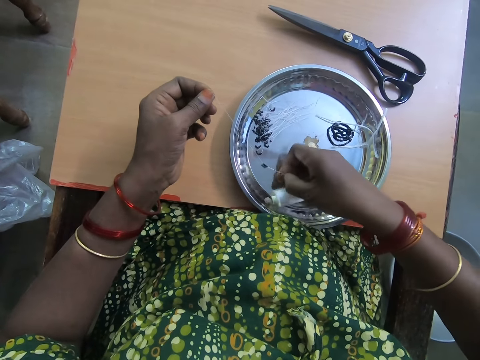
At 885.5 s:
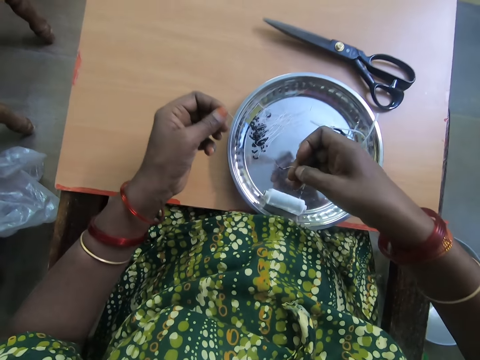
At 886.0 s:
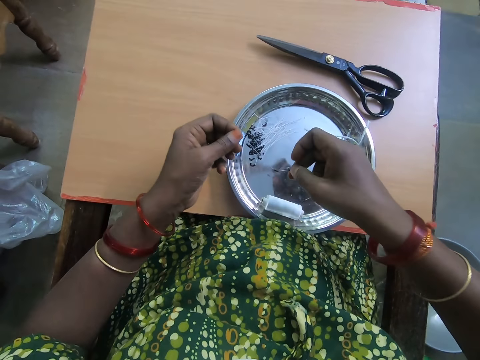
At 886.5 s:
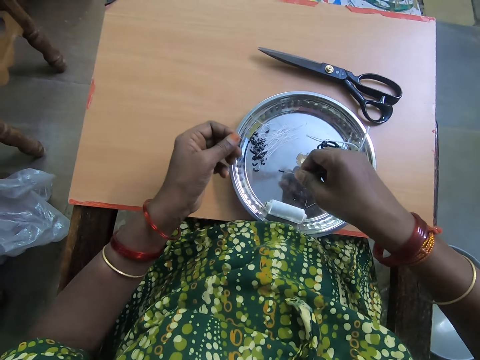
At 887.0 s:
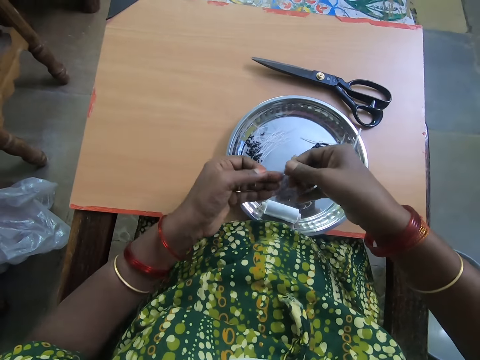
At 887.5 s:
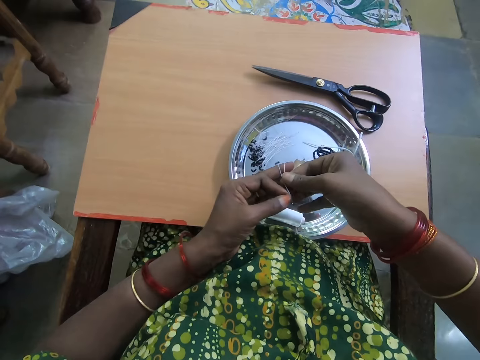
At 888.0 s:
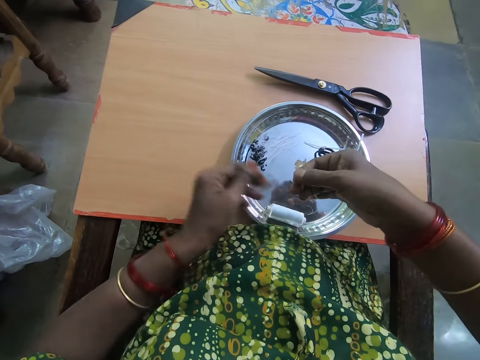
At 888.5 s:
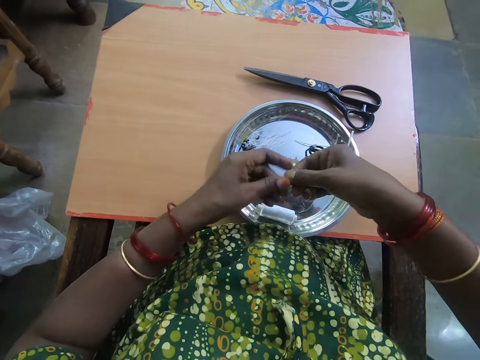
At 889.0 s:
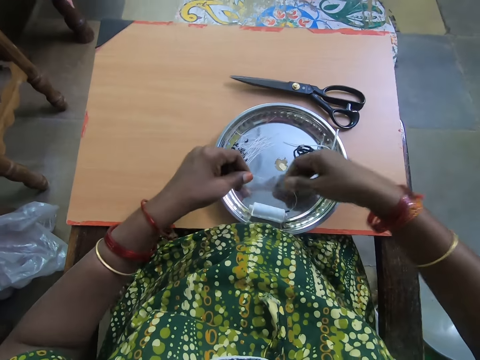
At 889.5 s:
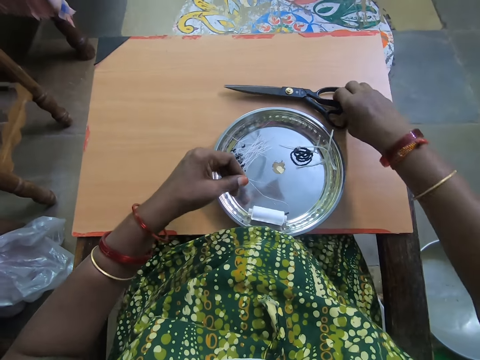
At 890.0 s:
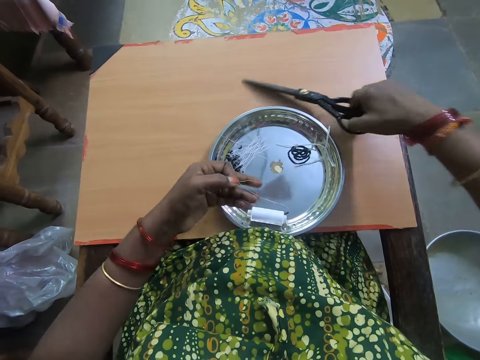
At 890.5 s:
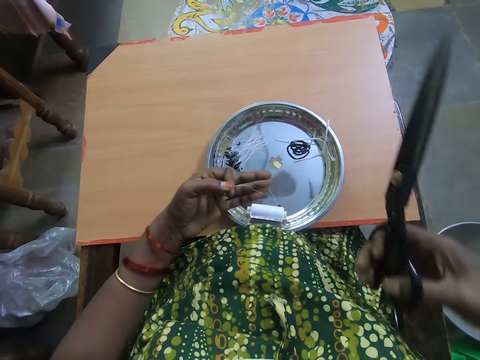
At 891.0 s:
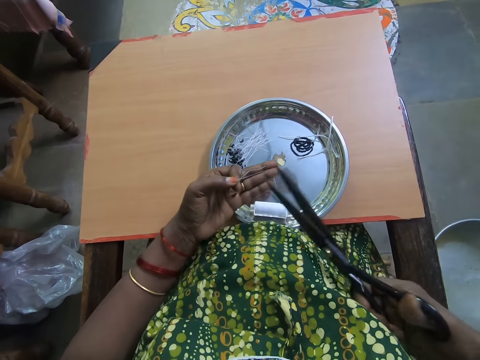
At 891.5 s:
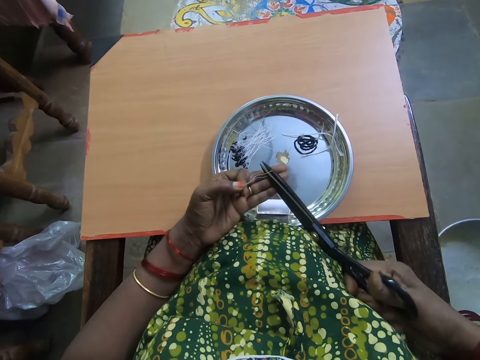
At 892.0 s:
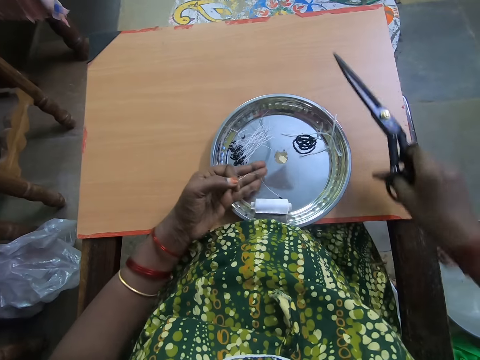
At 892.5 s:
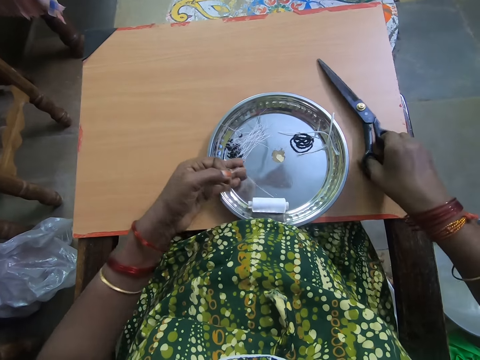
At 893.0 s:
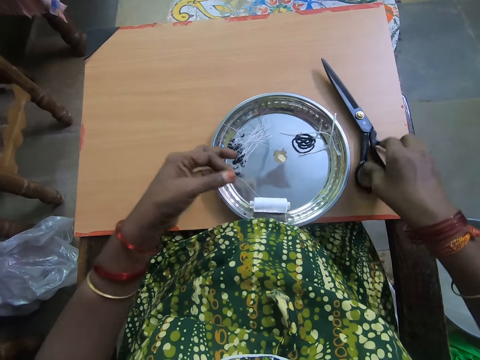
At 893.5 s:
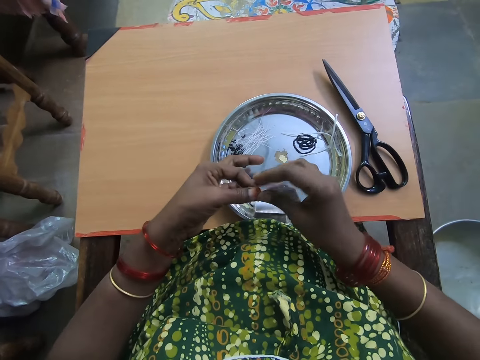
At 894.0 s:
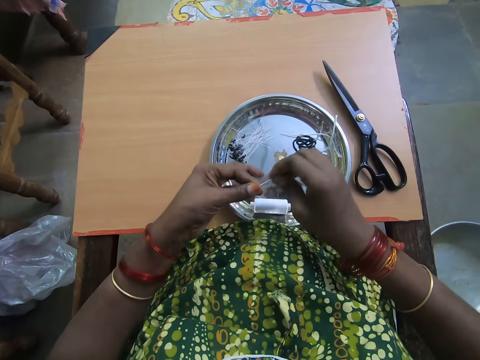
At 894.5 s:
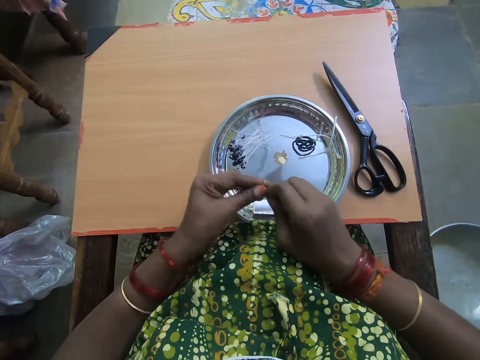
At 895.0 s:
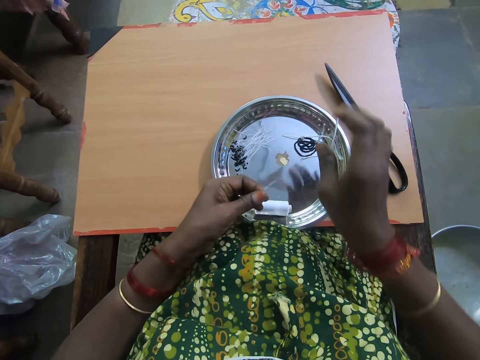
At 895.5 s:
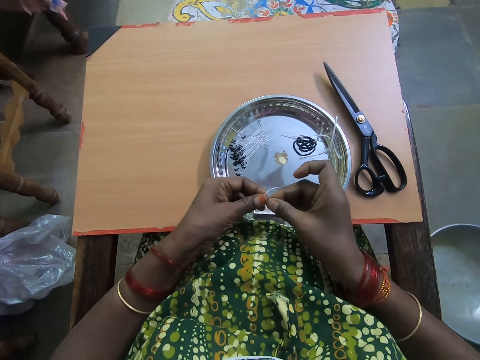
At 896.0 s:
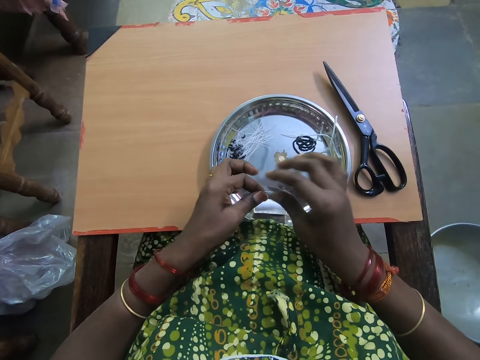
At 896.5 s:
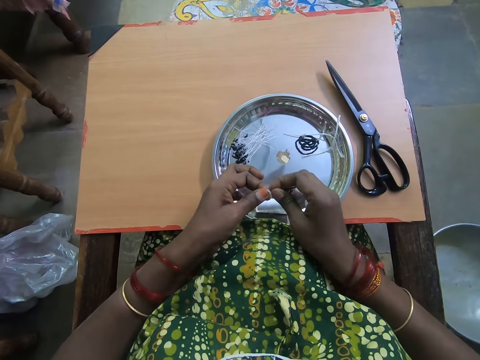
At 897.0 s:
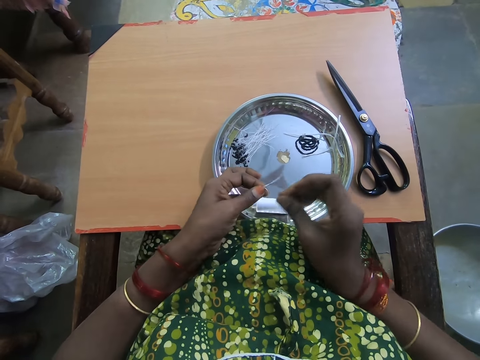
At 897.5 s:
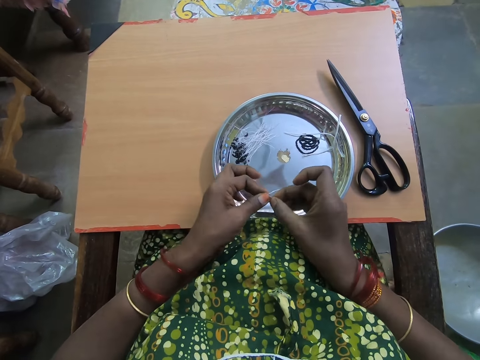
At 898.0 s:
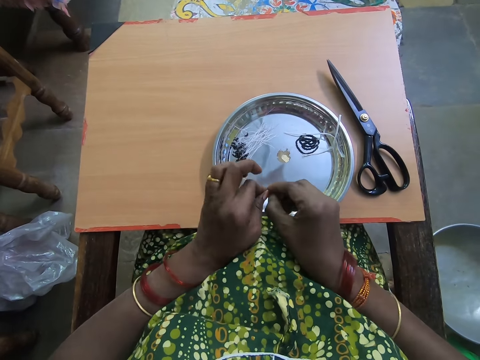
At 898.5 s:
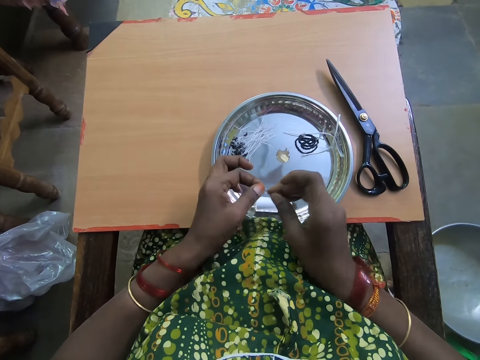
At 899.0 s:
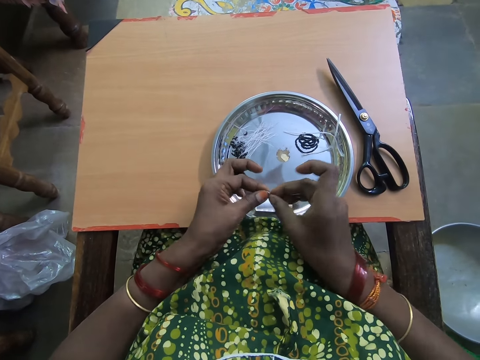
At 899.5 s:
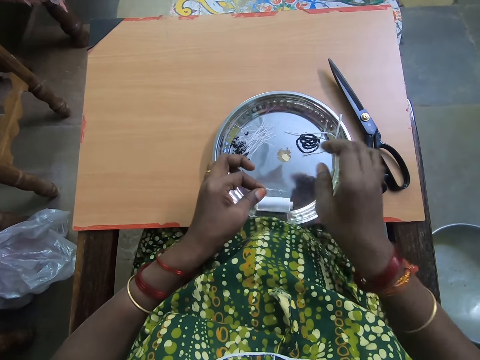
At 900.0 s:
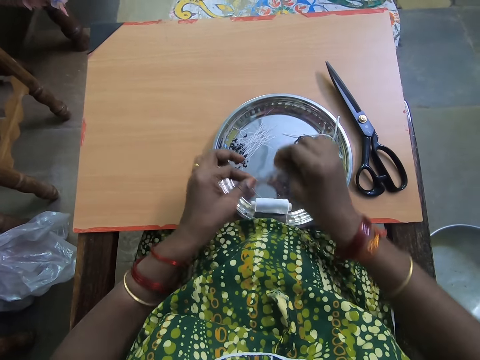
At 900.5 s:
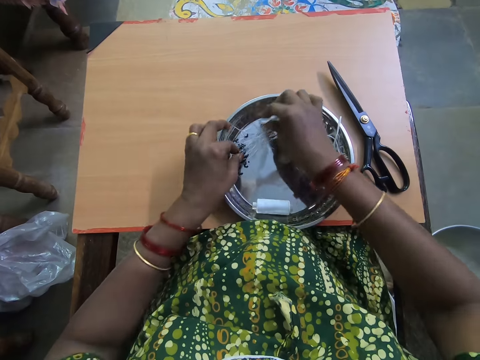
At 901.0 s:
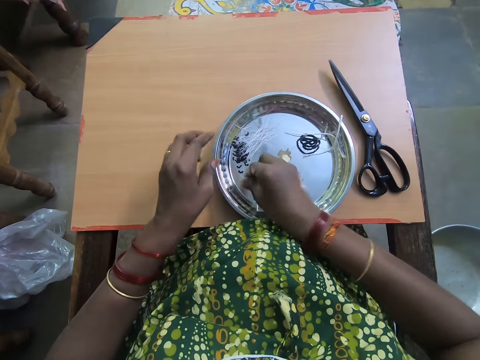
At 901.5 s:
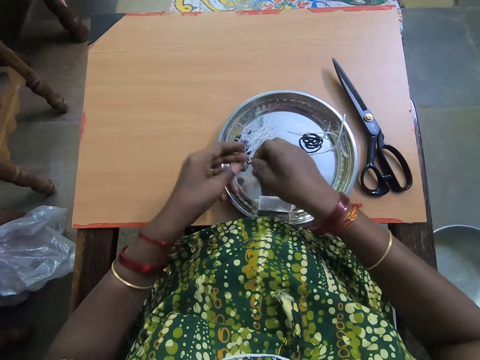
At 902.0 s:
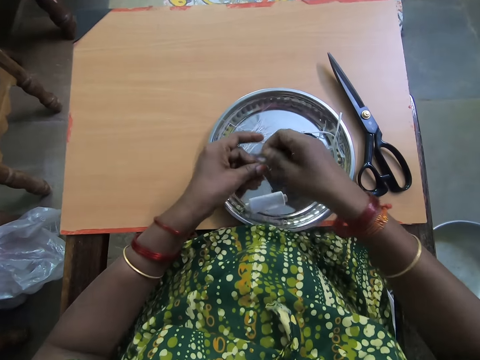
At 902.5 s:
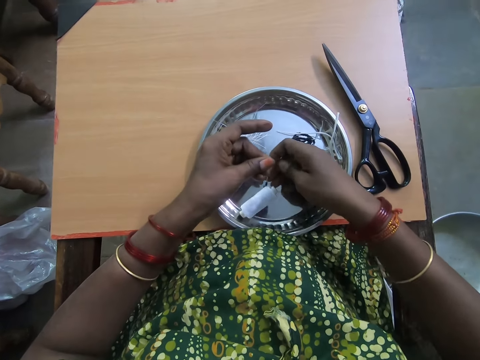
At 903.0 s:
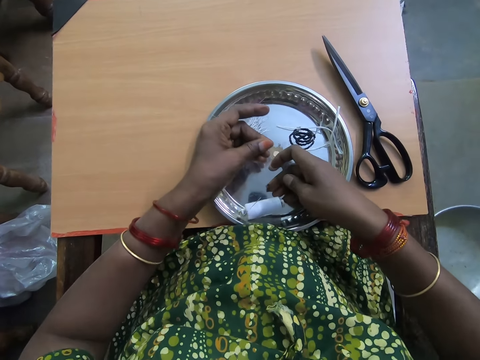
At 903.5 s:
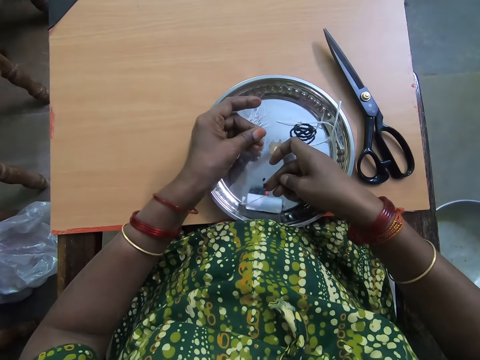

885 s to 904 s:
The camera wearer makes a knot on the thread. She joins both sides of the thread together. She passes the beaded thread to her left hand. She picks up a pair of scissors from a table with her right hand. She cuts the thread with the scissors. She drops the scissors on the table with her right hand. She ties the tip of the thread with both hands. She places the beaded thread on a plate with both hands. She picks up the beaded thread from the plate with her right hand. She adjusts beads in the thread. She passes the beaded thread to her left hand.

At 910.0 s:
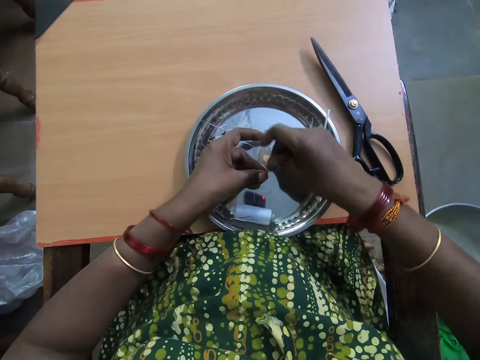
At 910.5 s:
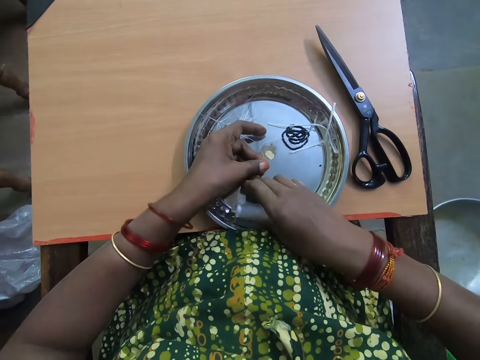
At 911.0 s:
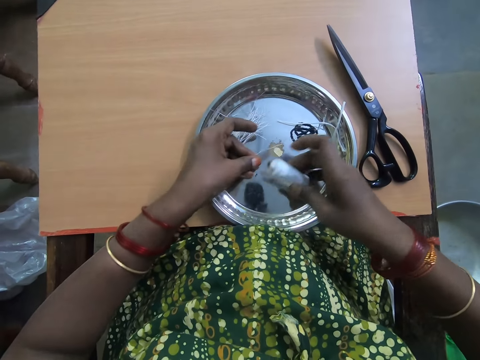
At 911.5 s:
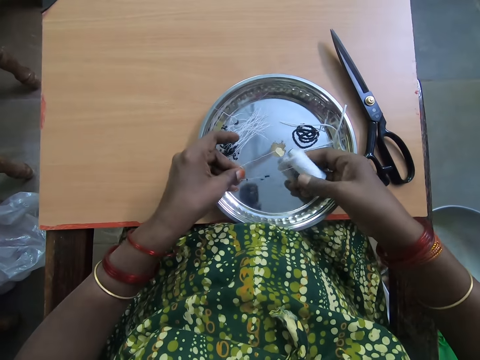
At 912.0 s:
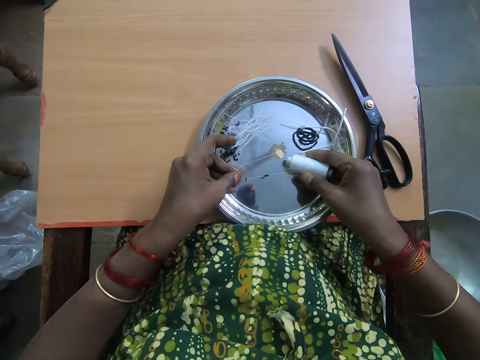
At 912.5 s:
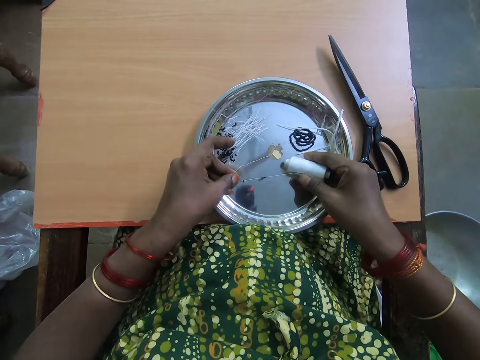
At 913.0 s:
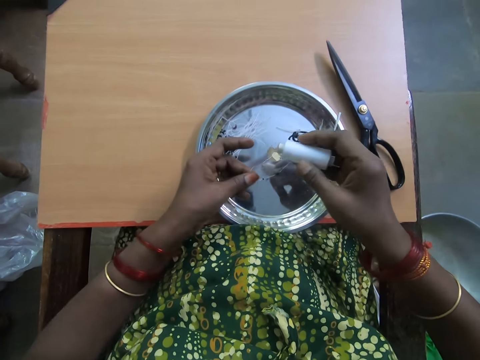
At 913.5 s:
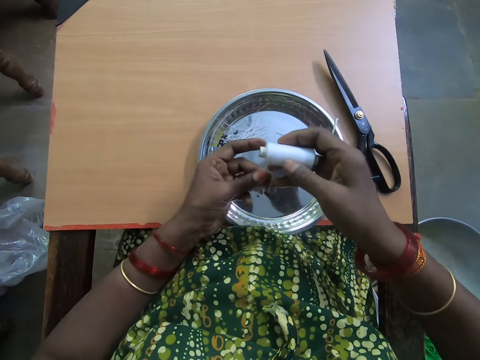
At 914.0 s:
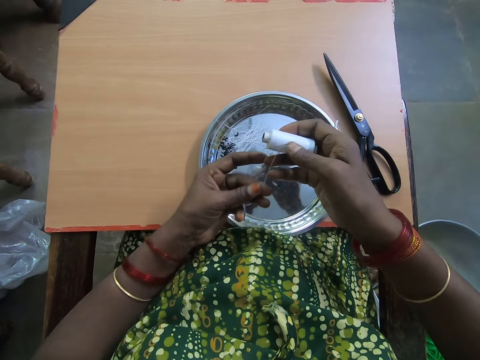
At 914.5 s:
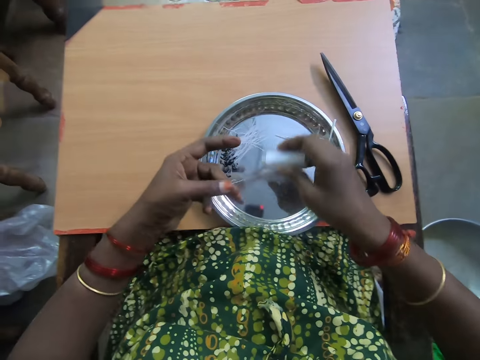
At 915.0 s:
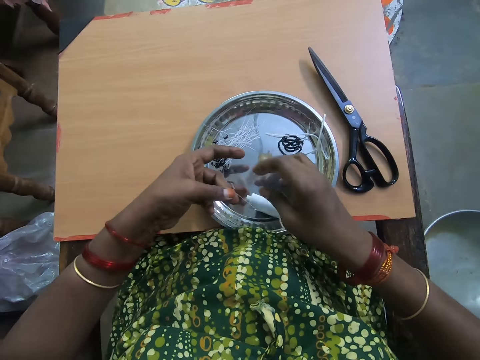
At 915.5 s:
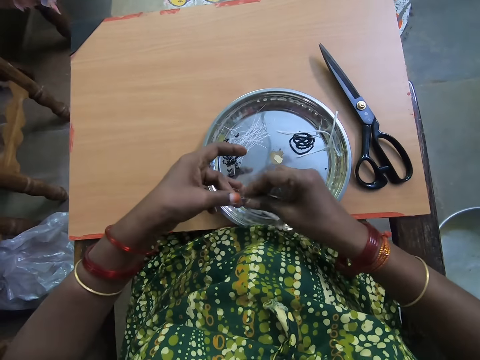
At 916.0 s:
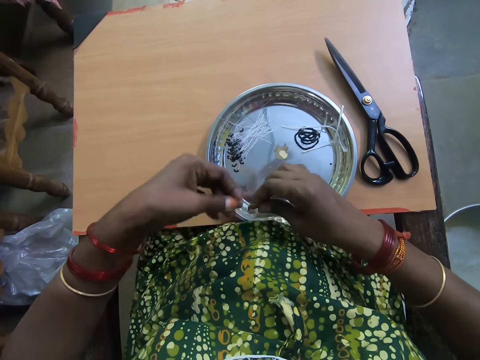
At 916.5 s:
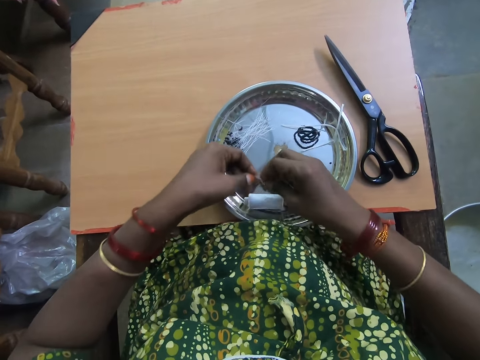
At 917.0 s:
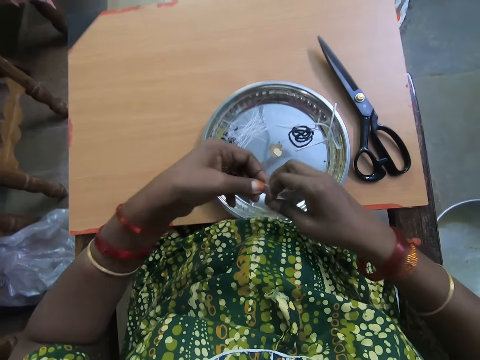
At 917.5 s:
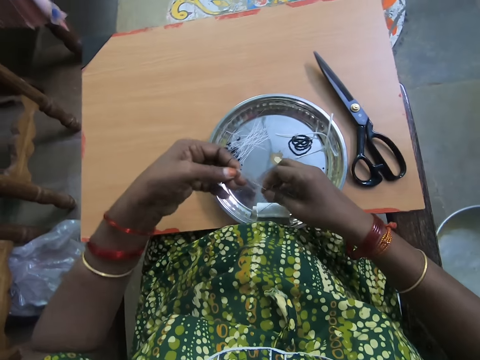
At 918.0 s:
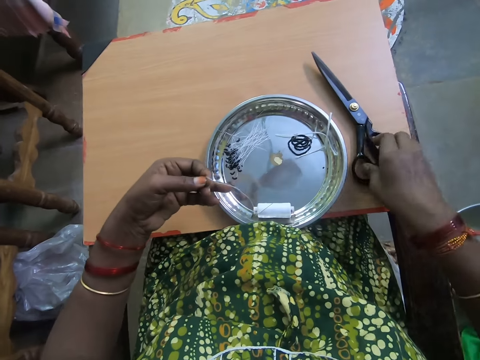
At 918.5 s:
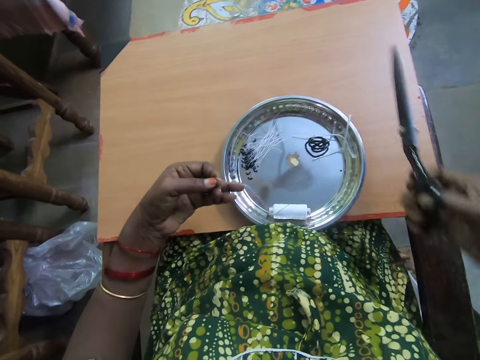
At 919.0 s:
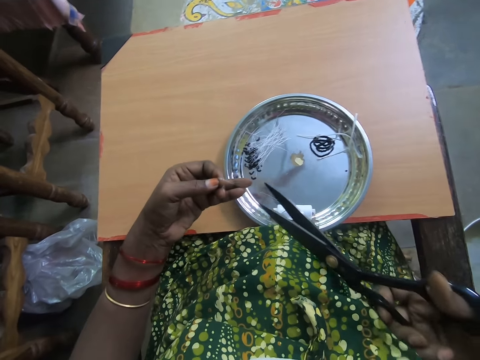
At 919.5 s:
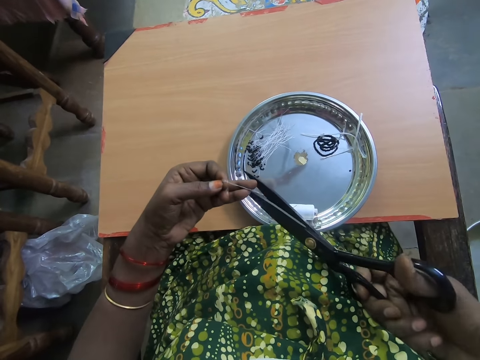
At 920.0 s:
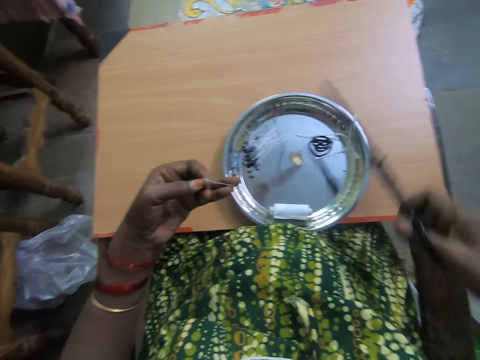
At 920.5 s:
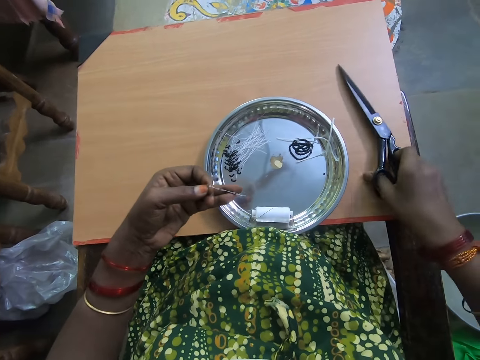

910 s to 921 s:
The camera wearer touches the tip of the thread with her right hand. She picks up the thread roll from the plate with her right hand. She stretches the thread. She joins the end of the thread together. She drops the thread roll on the plate with her right hand. She pulls the end of the thread with her right hand. She stretches the thread. She picks up a pair of scissors from a table with her right hand. She cuts the thread with the scissors. She drops the scissors on the table with her right hand.
